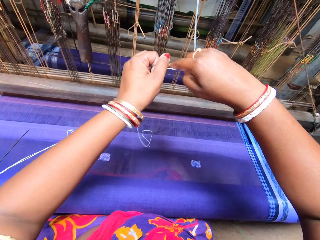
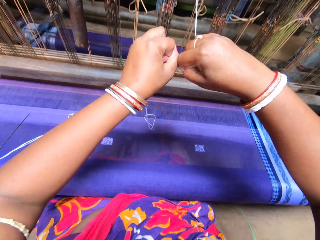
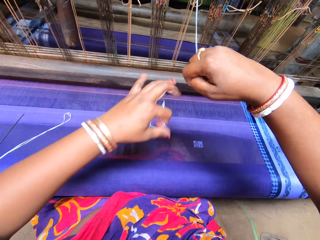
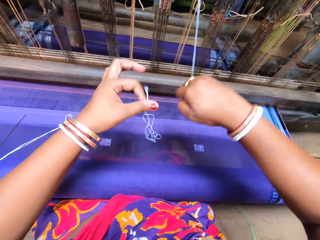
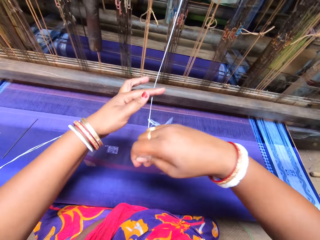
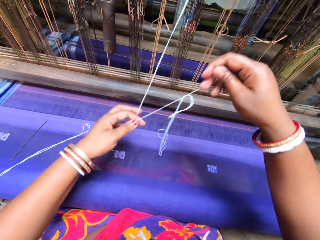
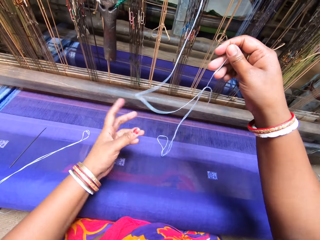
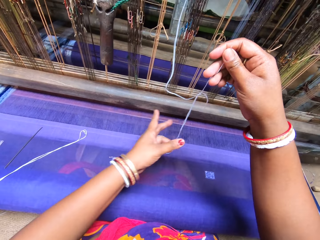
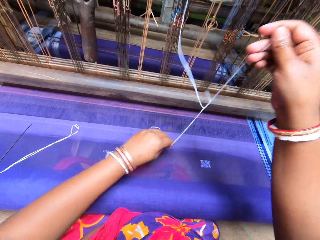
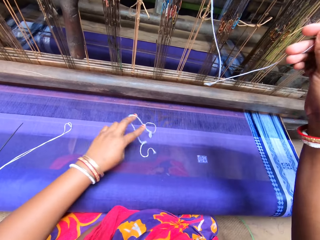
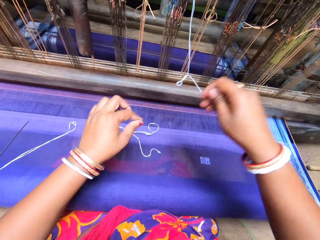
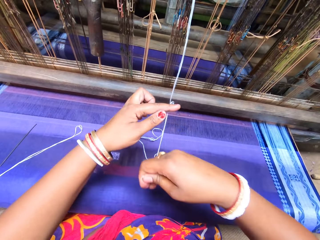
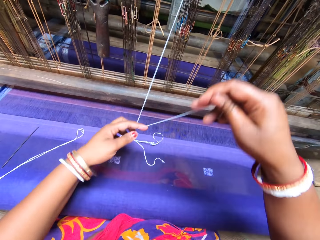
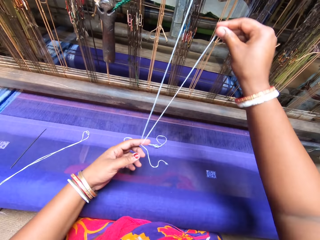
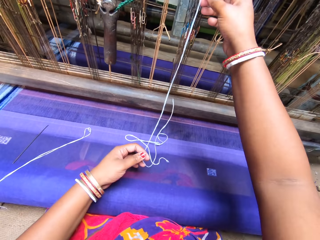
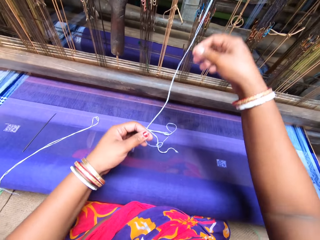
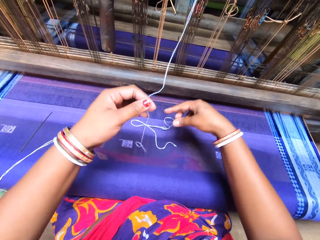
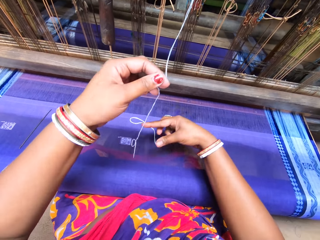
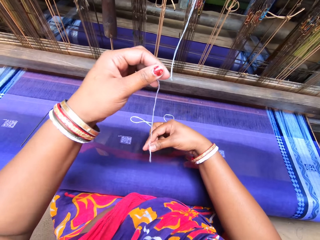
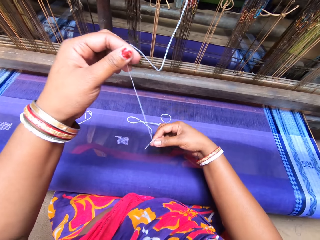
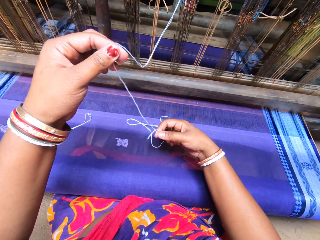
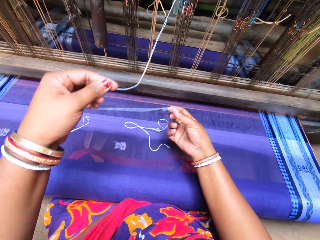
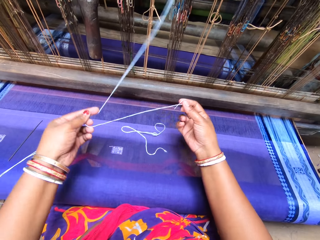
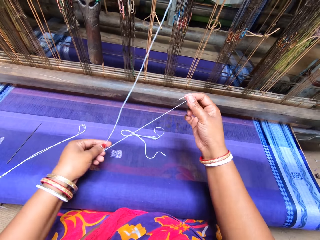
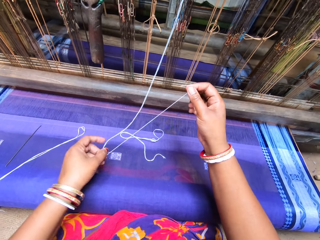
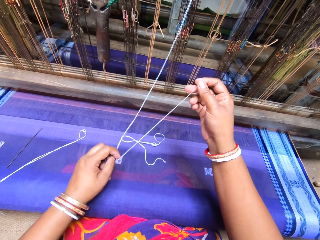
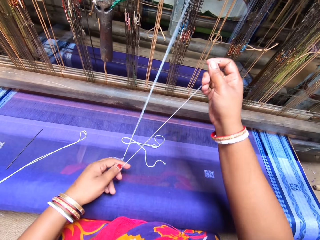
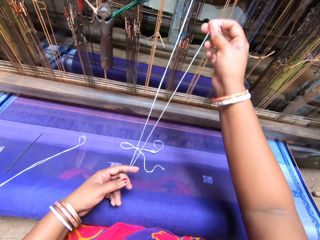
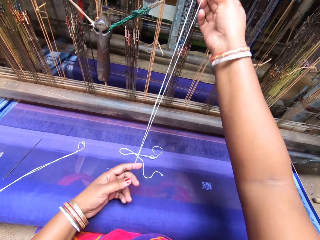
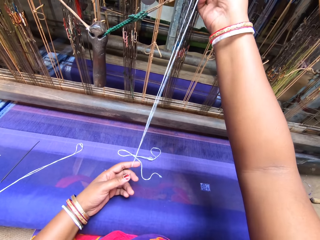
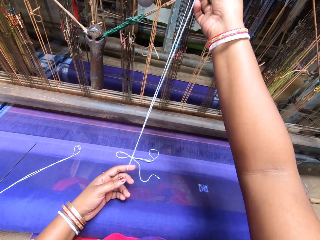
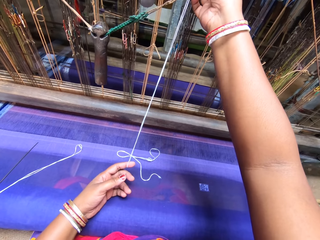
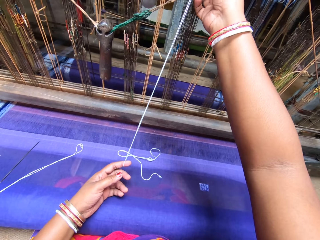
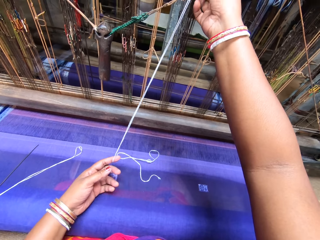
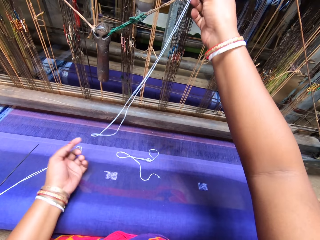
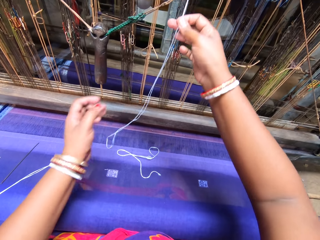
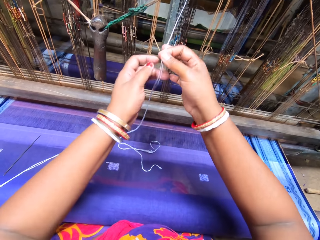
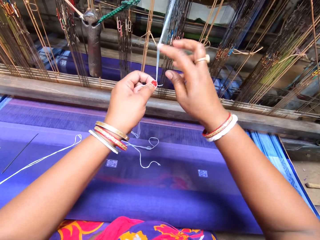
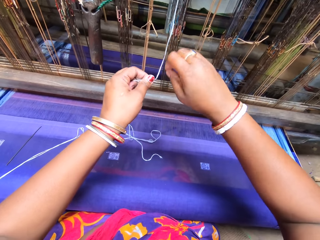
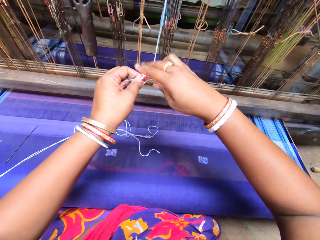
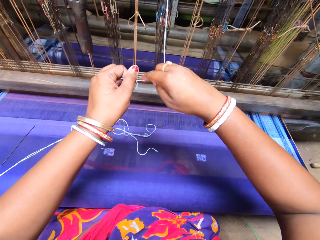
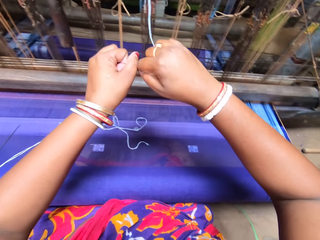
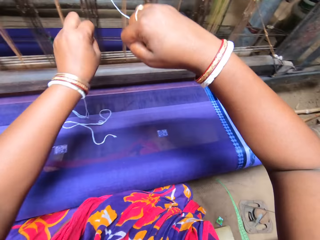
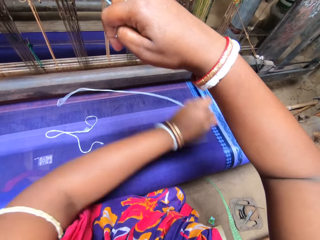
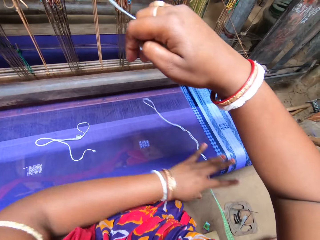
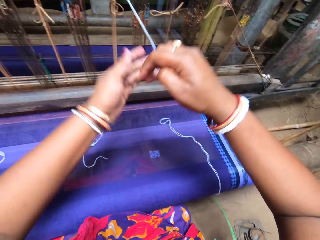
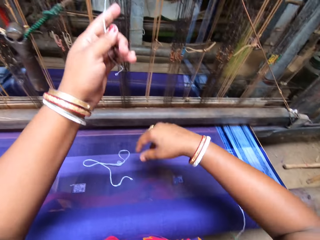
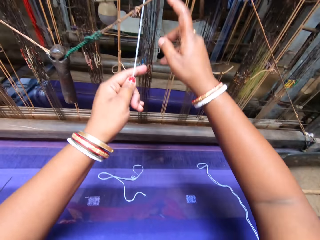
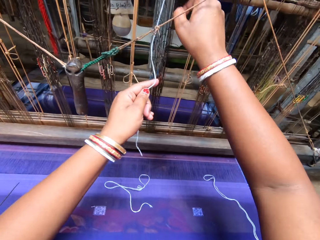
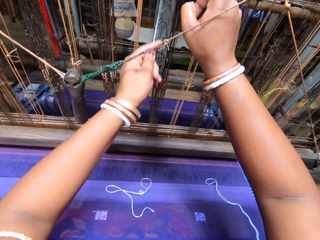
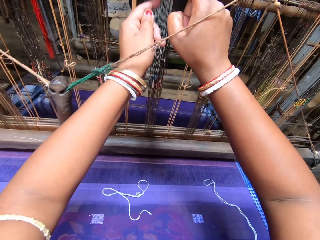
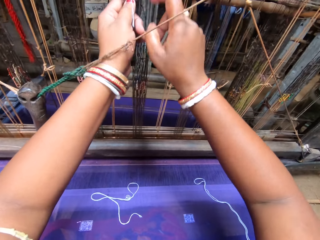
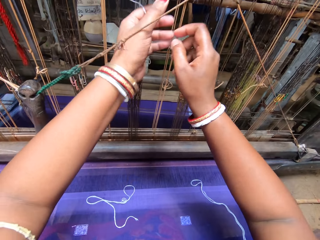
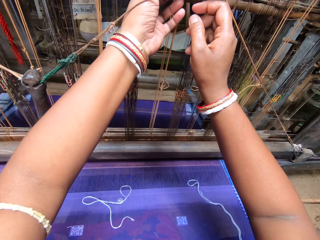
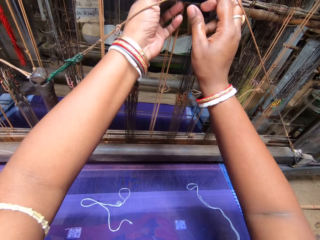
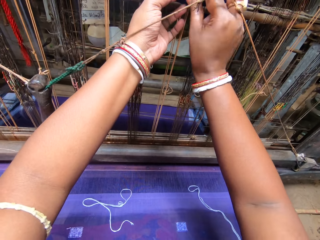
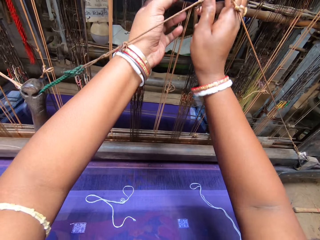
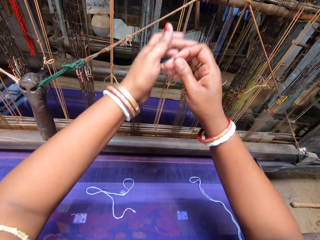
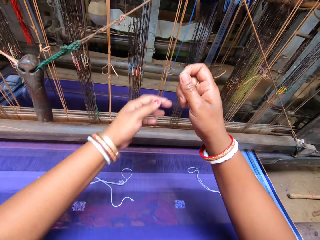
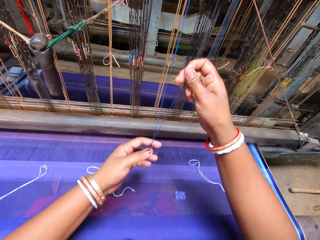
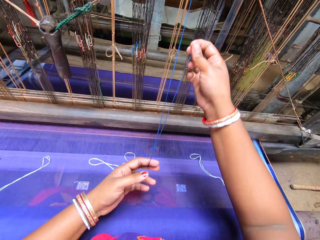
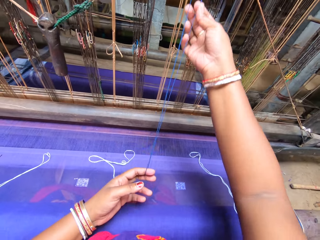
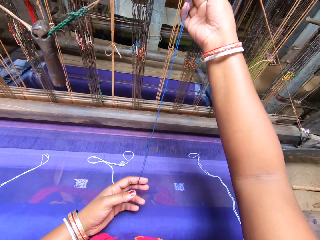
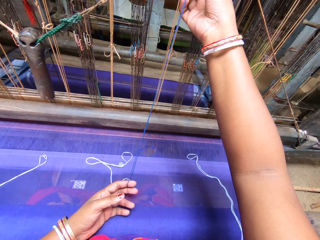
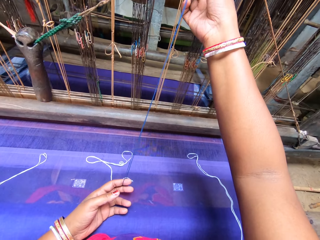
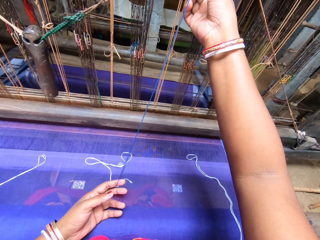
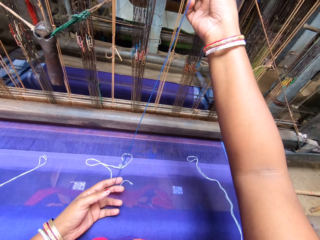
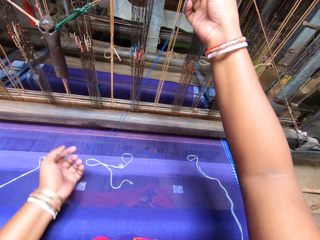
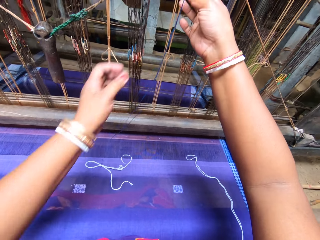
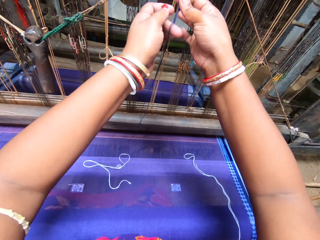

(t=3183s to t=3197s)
The camera wearer cuts the thread with her left hand. She rolls the thread round a finger on her left hand. She folds the thread. She cuts the thread with her left hand. She hangs the thread on the handloom. She folds the thread. She pulls the thread from the handloom with both hands.

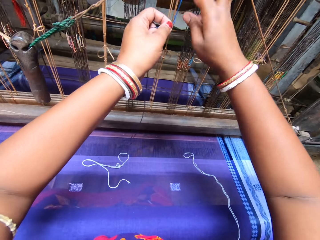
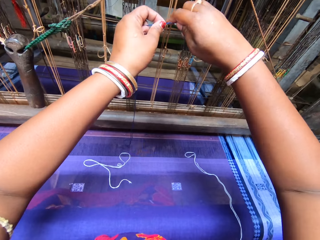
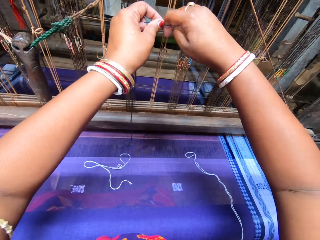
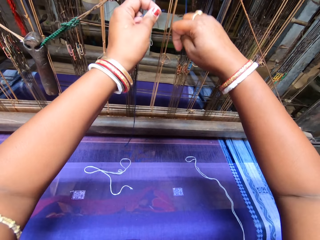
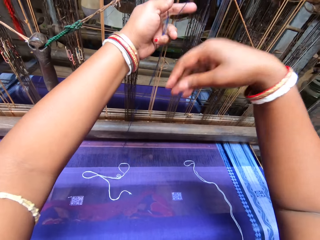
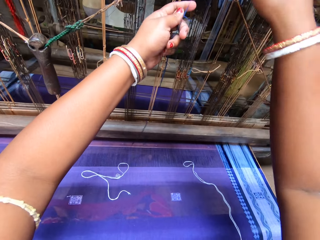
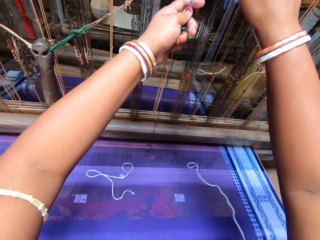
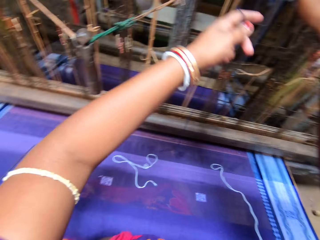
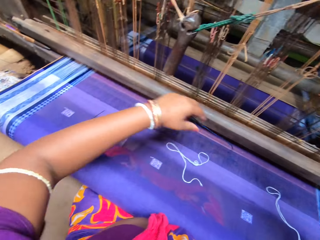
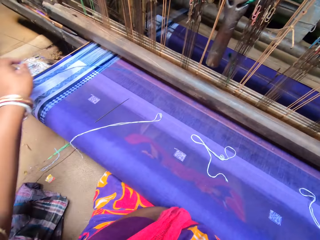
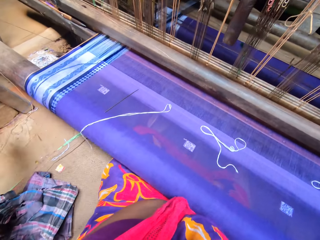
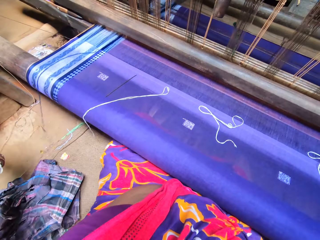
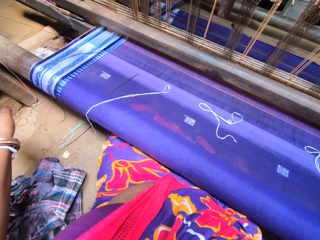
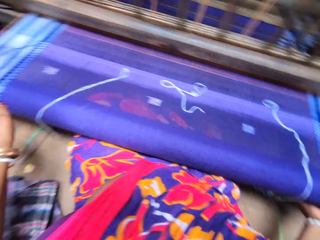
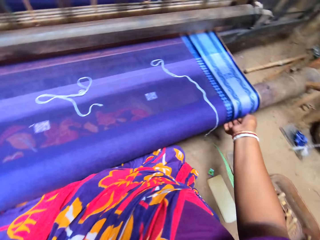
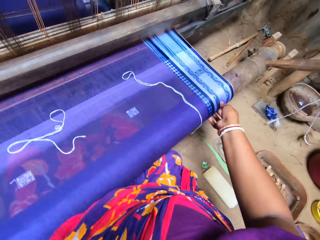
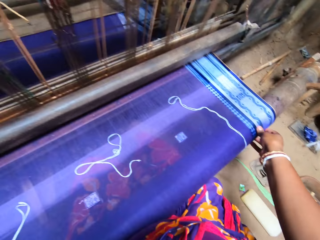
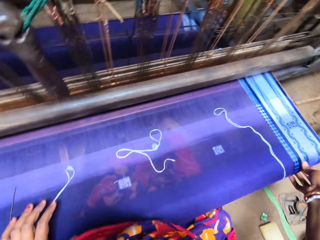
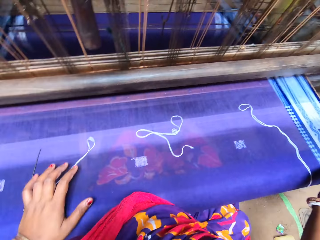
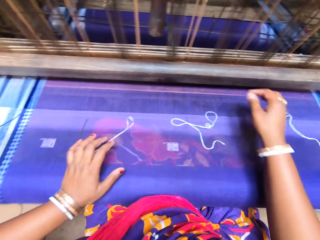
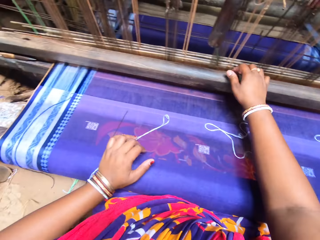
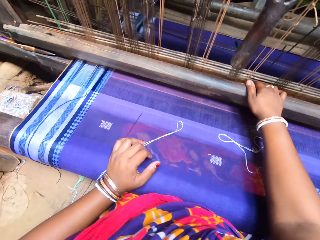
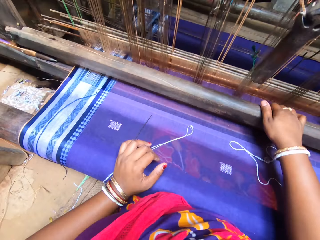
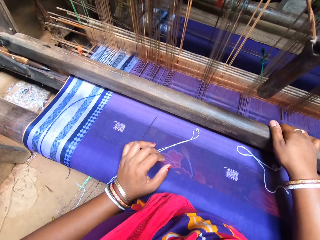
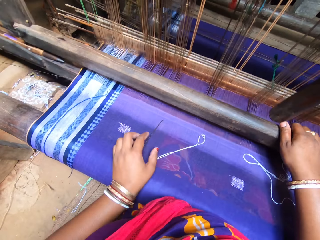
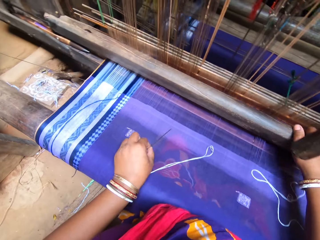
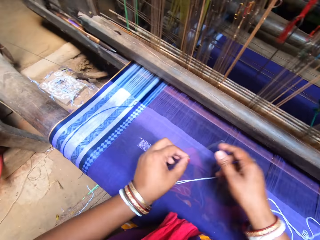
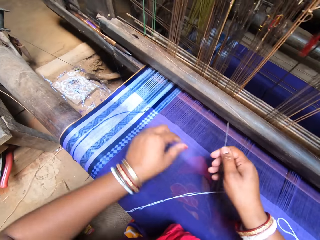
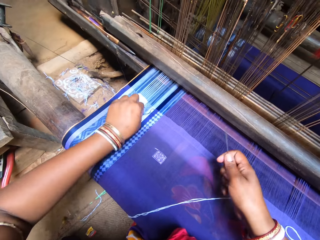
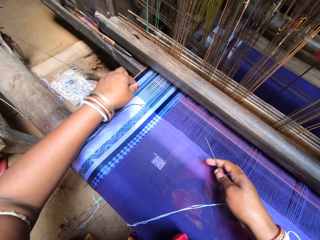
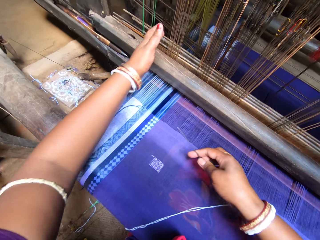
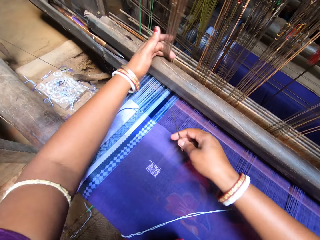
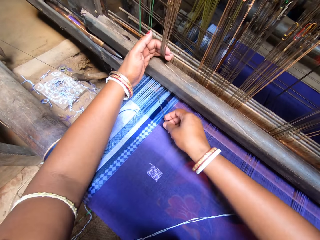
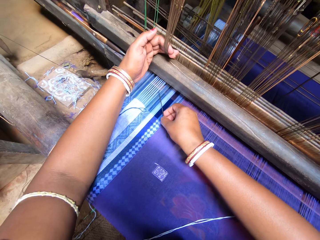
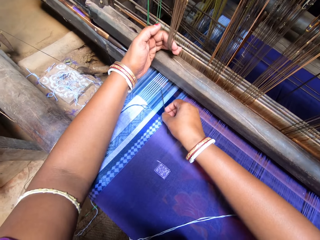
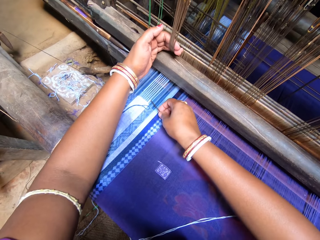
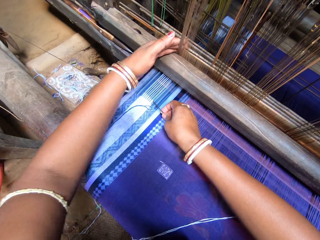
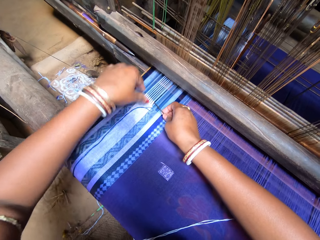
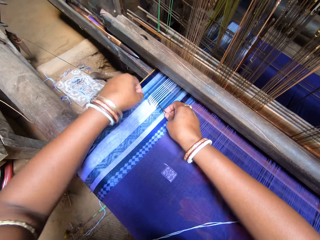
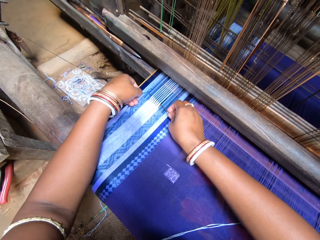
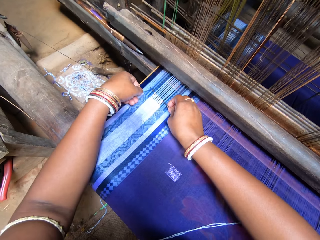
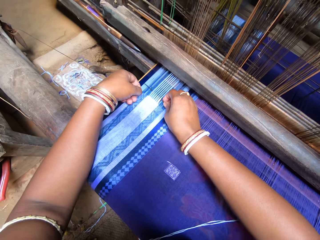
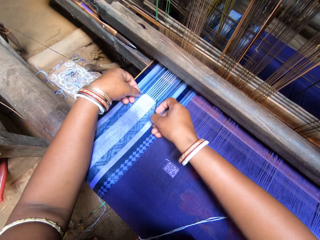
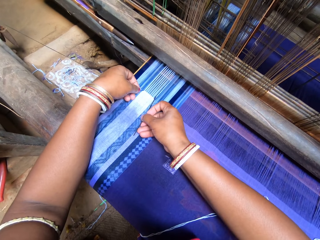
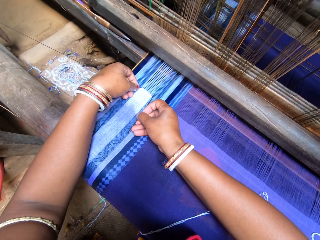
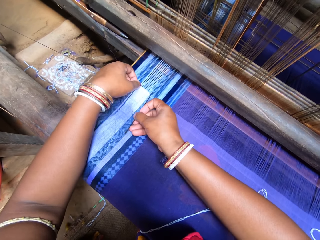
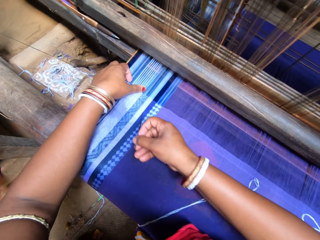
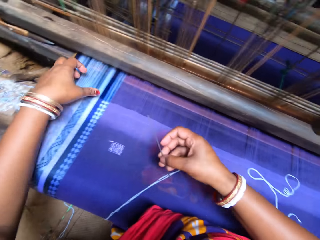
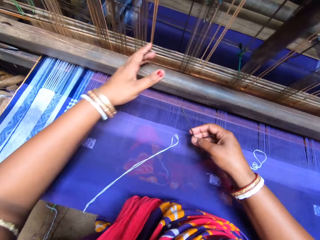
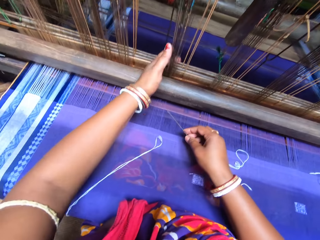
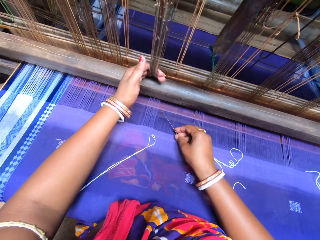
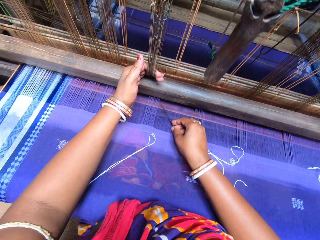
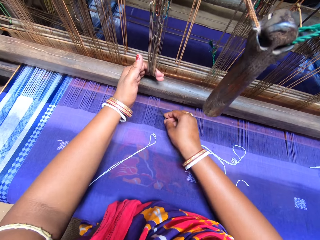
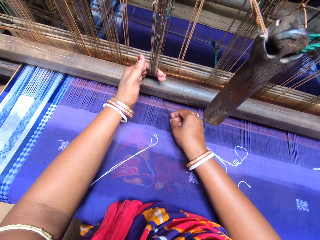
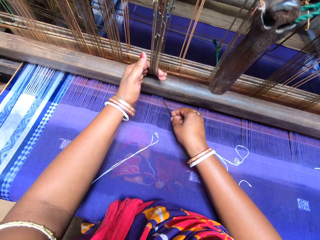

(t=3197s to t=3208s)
The camera wearer cuts the thread with her right hand. She rolls the machine on the fabric. She picks the pin from the tapestry on the handloom with her left hand. She rolls the thread into the tapestry with the pin in her right hand.
